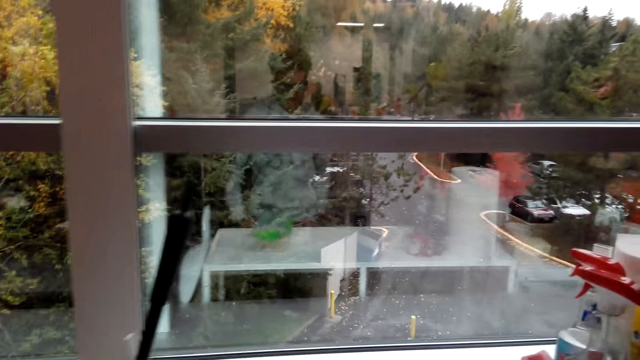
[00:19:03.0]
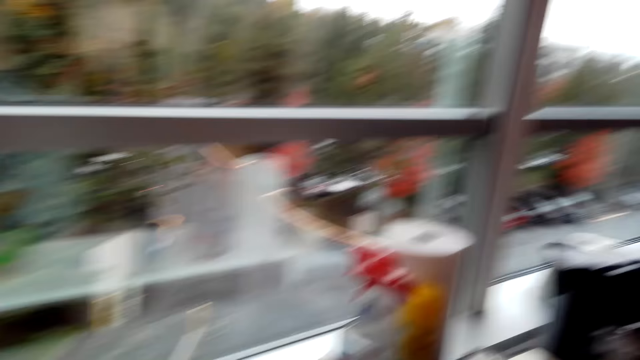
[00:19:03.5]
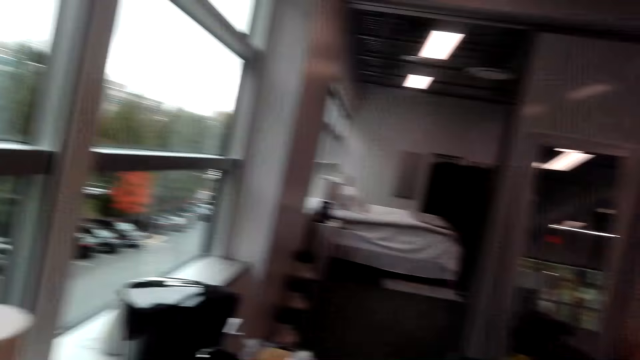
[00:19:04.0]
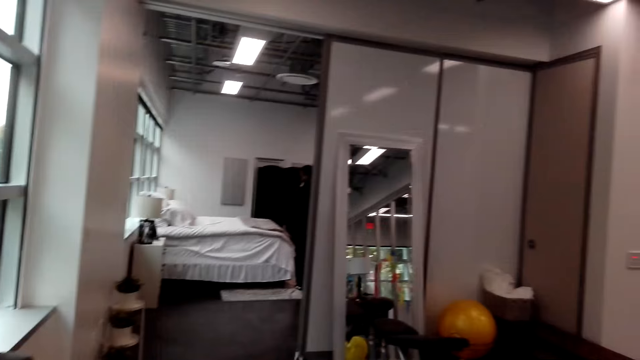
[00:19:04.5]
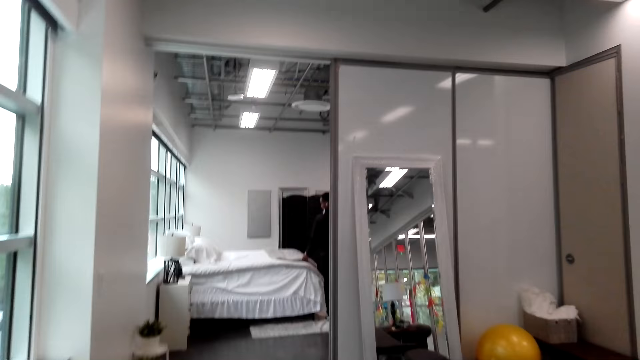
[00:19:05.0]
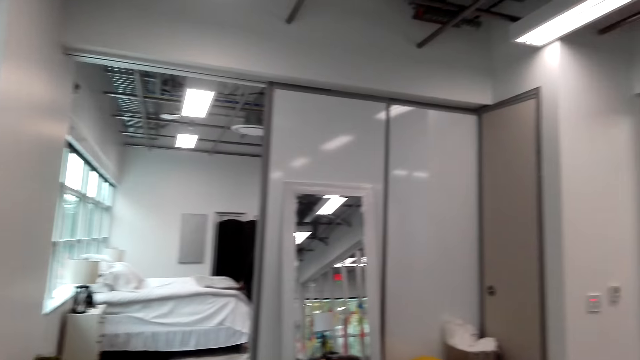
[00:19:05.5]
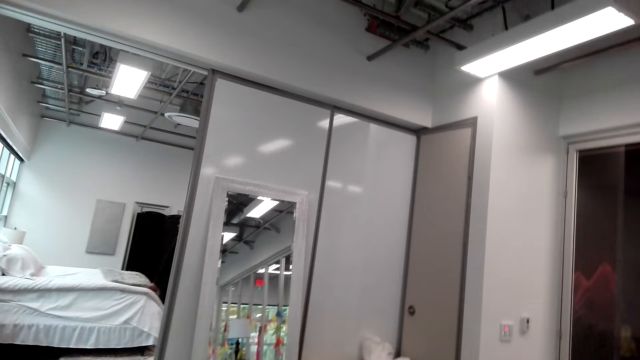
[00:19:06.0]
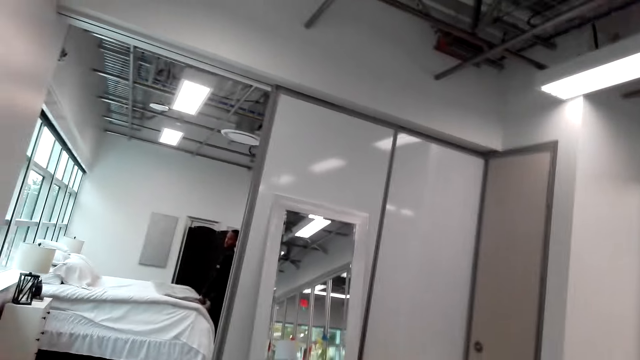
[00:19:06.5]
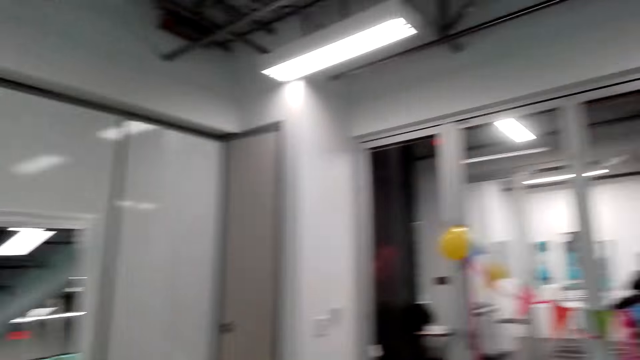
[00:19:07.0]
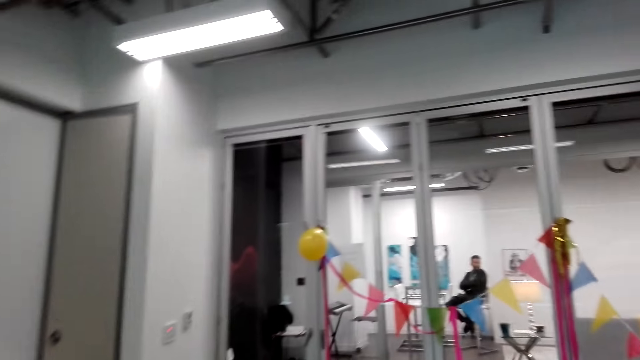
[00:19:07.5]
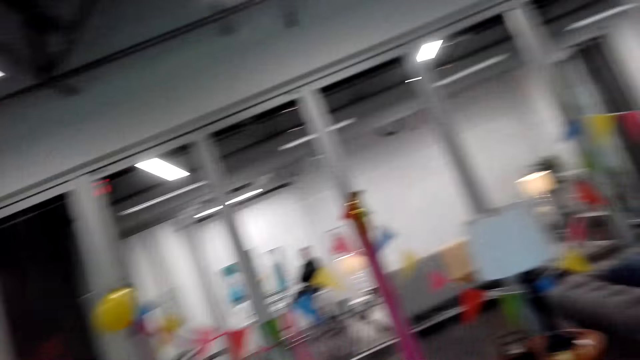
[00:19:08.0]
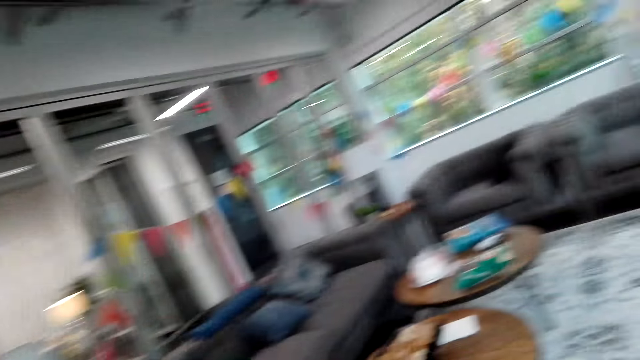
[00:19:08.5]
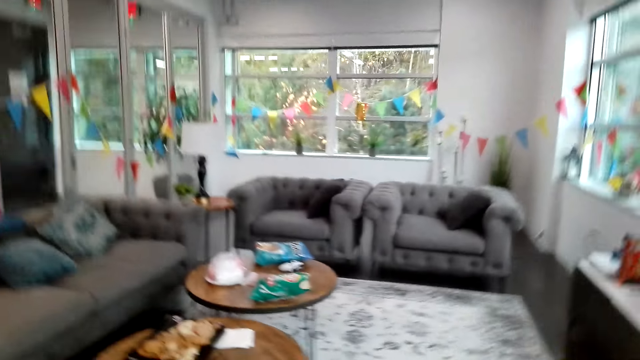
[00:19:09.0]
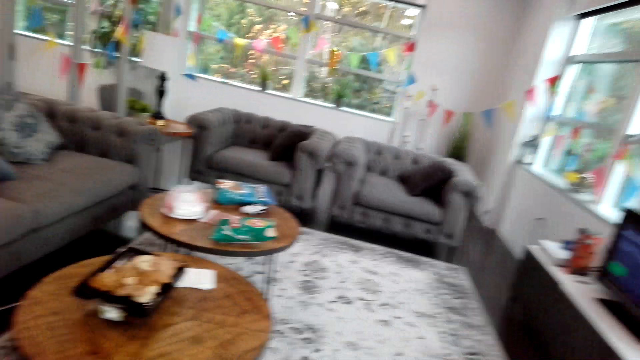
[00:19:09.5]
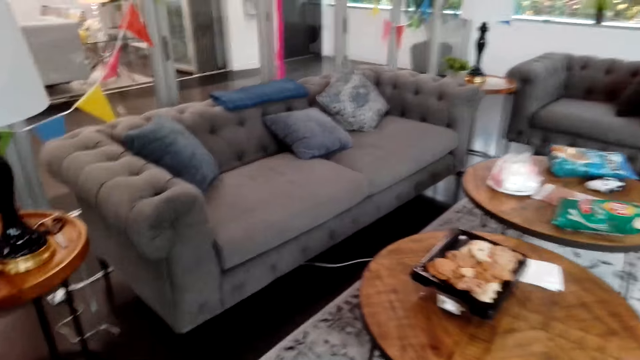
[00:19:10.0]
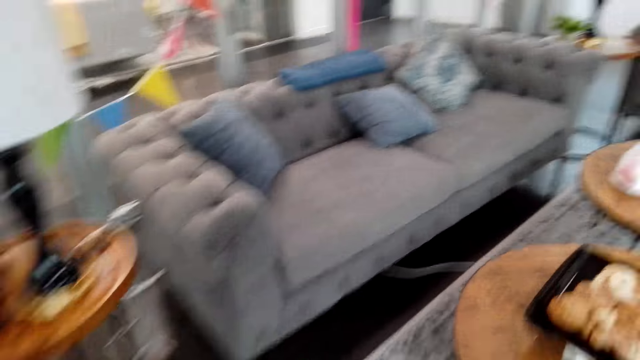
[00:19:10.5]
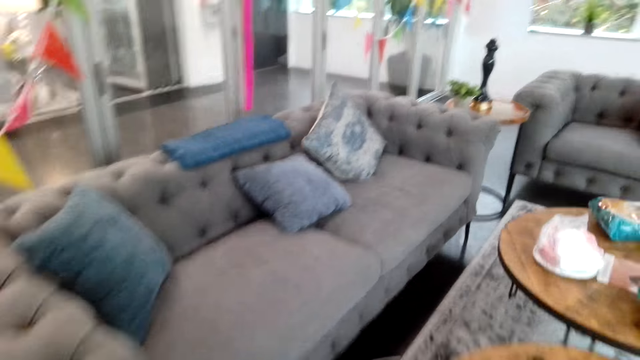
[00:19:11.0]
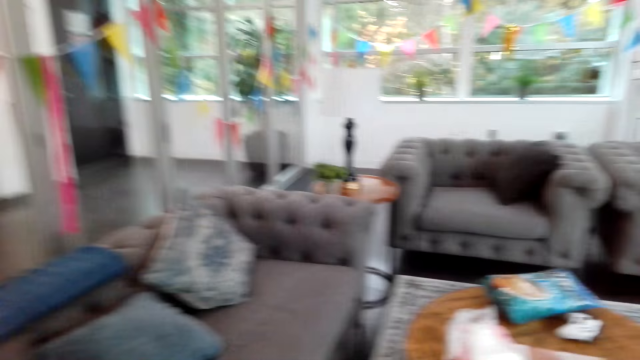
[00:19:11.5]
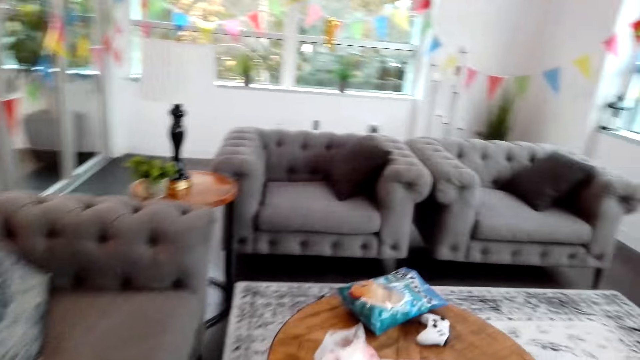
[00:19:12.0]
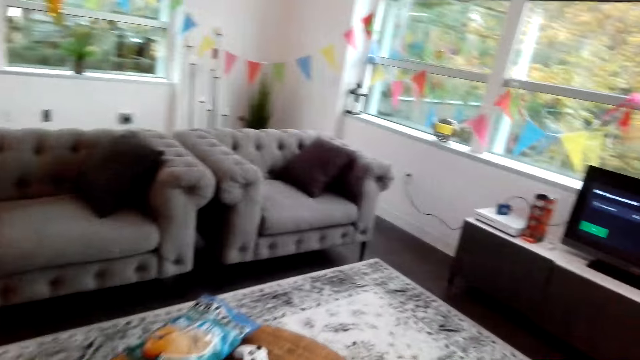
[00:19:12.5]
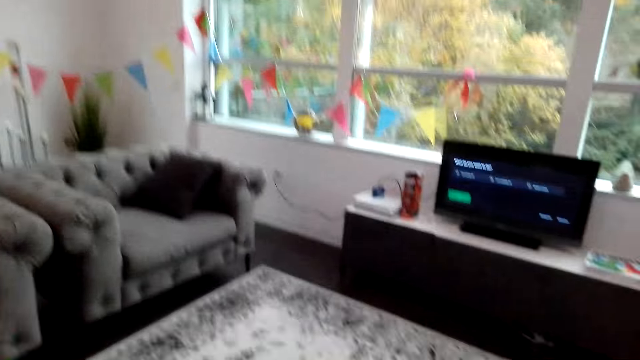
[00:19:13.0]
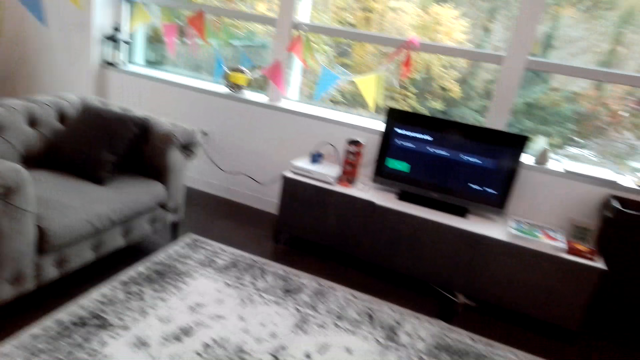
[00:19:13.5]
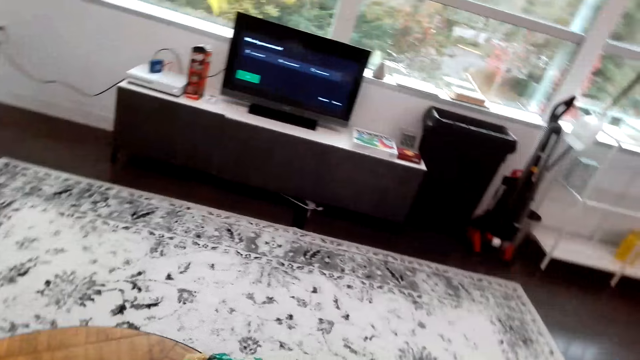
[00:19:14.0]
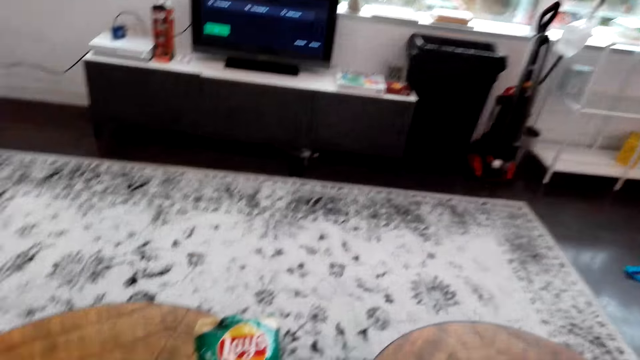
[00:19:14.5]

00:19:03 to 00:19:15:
The camera wearer looks around. They converse with the man. They walk.

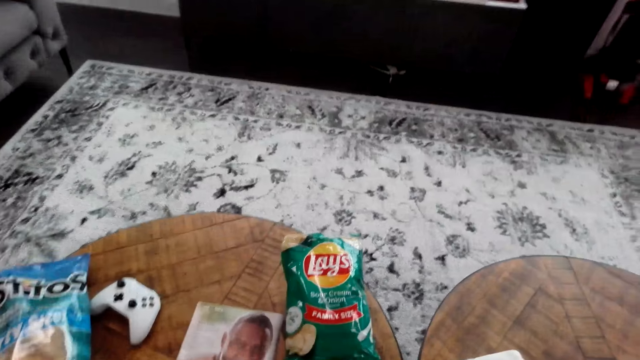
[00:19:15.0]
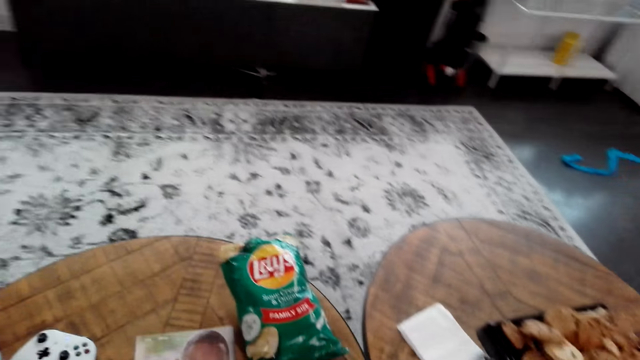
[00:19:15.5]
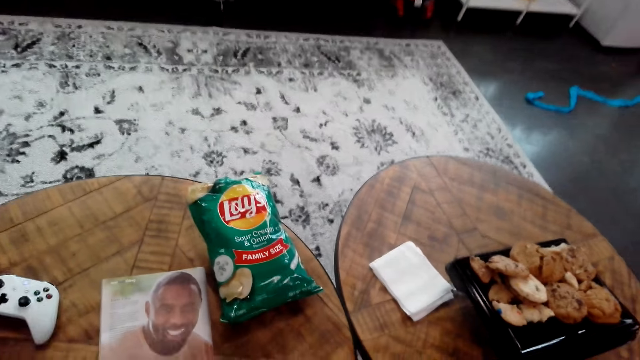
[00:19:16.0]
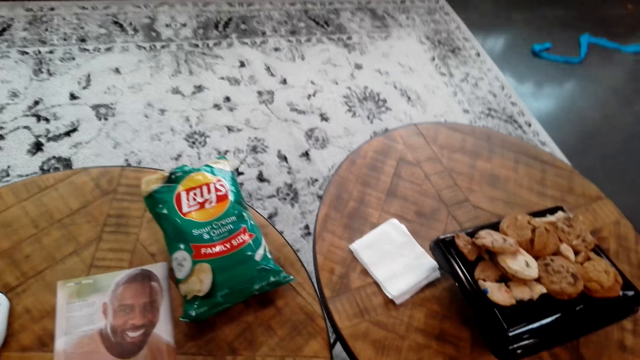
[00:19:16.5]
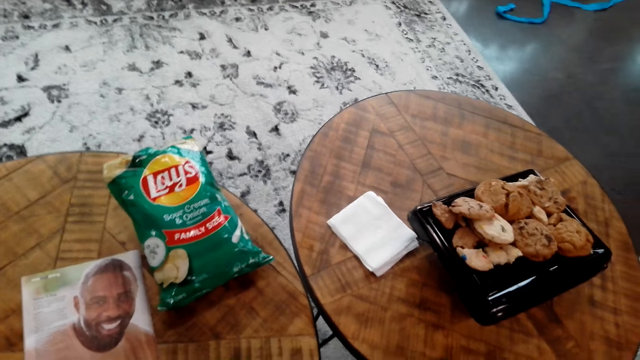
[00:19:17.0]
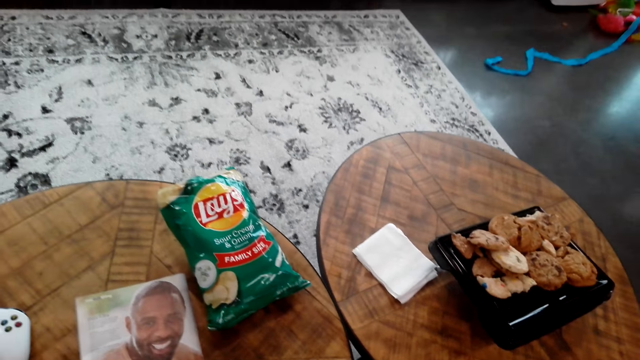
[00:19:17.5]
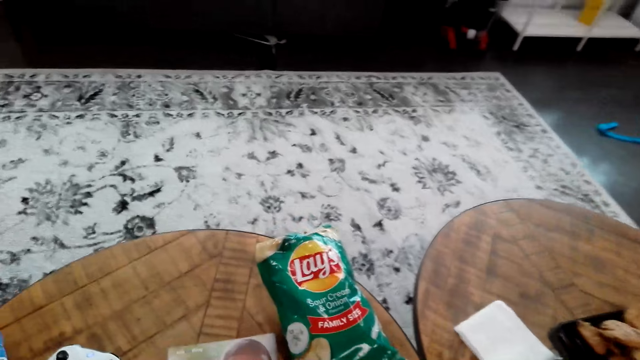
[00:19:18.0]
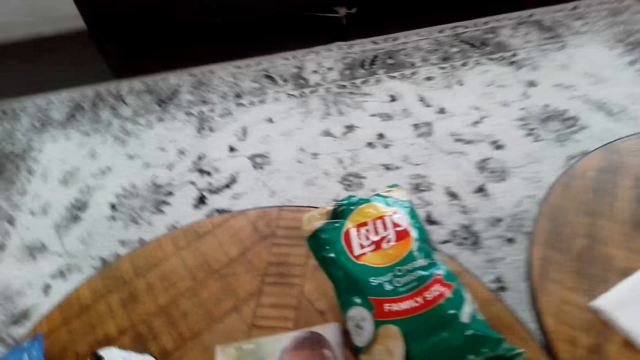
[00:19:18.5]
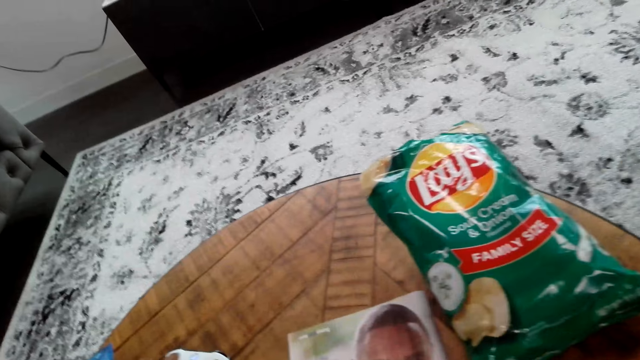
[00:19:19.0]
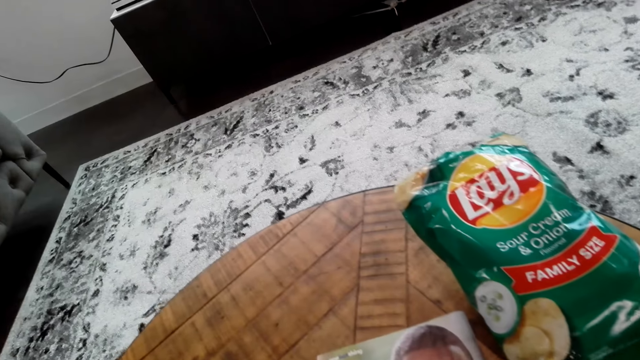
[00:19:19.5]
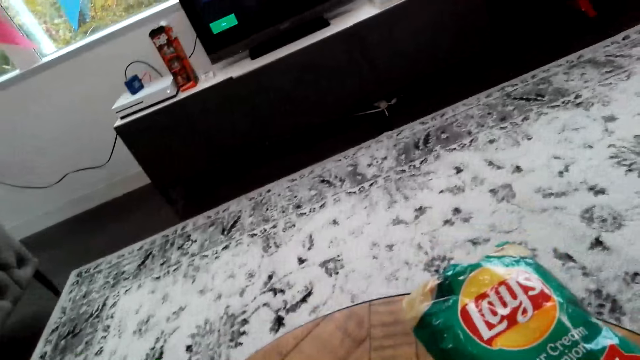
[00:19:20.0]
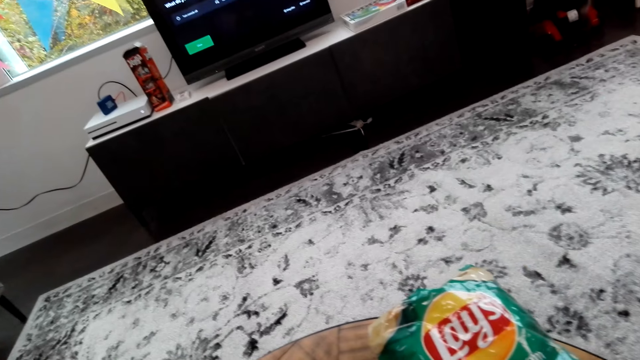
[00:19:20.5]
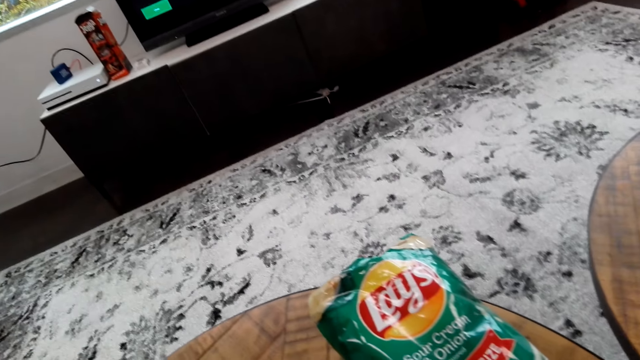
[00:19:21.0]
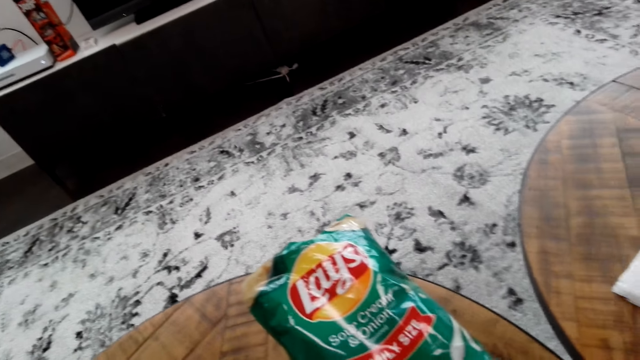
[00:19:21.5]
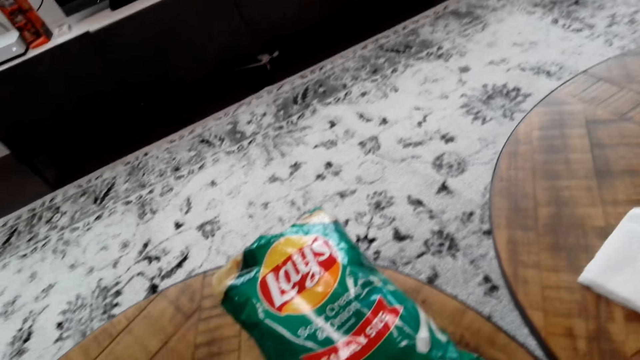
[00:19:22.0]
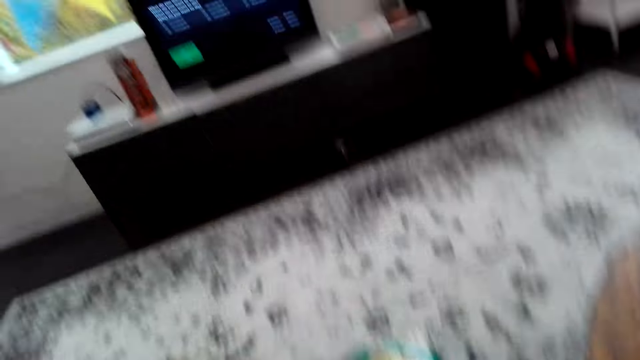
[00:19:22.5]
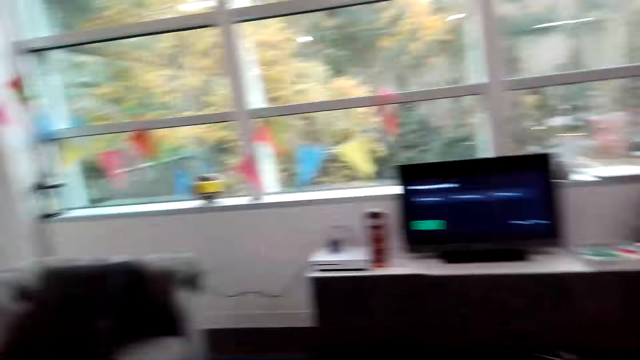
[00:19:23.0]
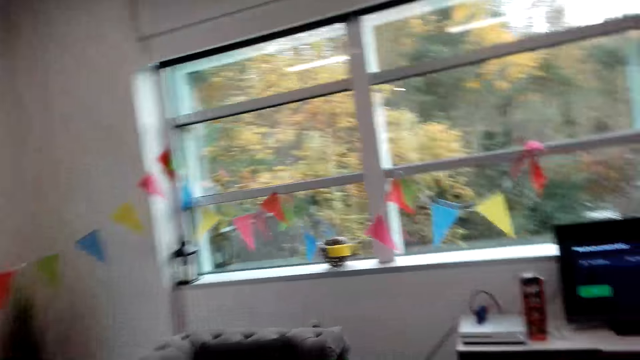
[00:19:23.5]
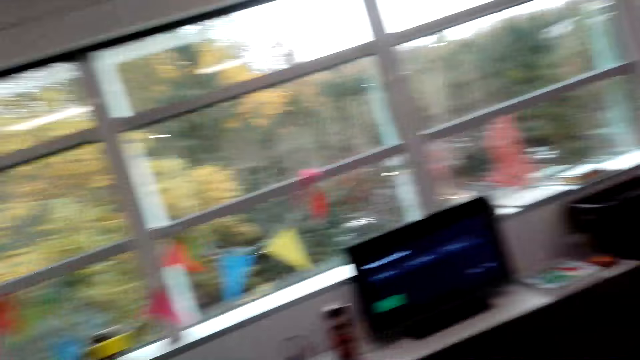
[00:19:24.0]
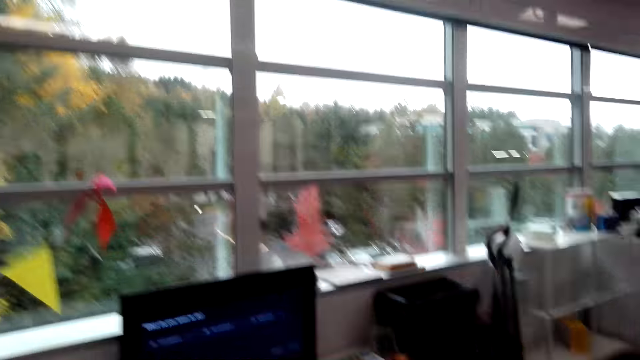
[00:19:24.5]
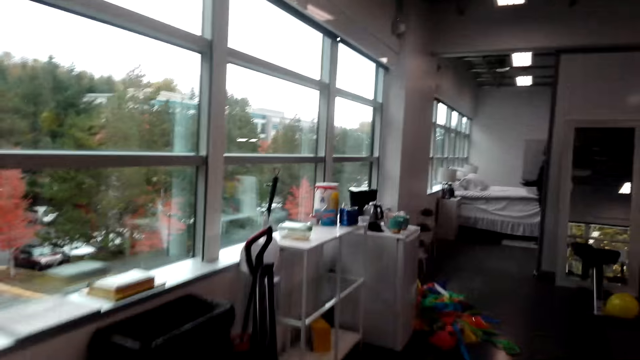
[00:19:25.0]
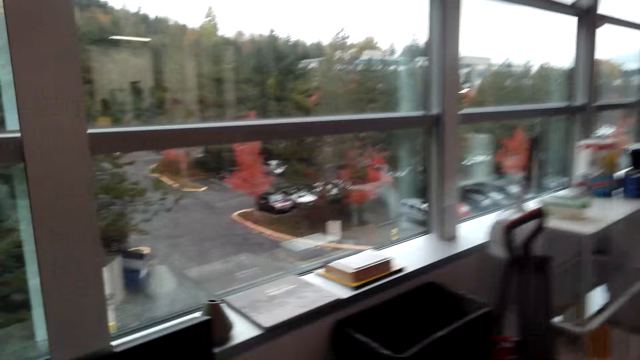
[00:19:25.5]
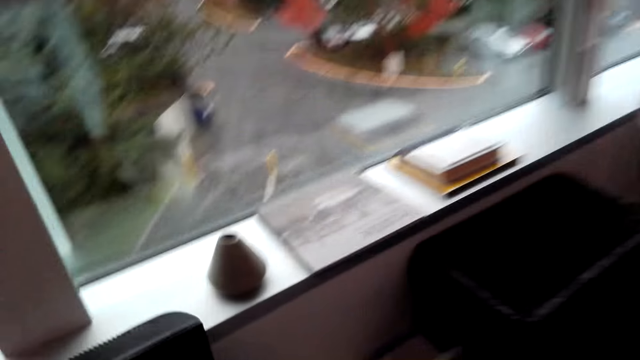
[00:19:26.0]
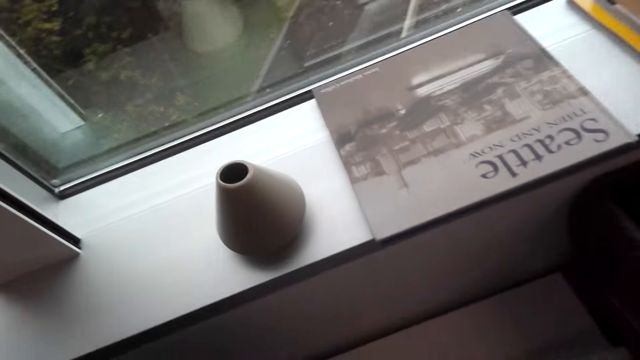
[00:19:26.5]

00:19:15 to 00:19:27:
The camera wearer looks at the items on the tables. They look around. They sit on the chair. They walk.
